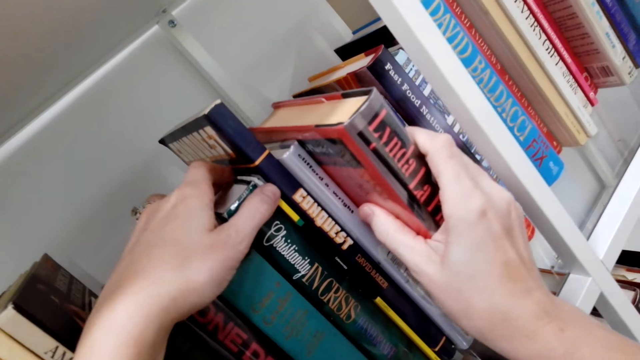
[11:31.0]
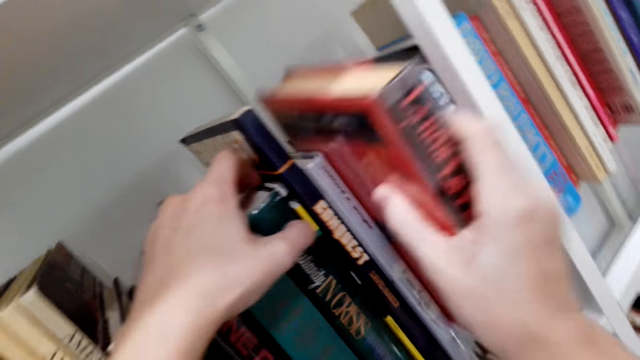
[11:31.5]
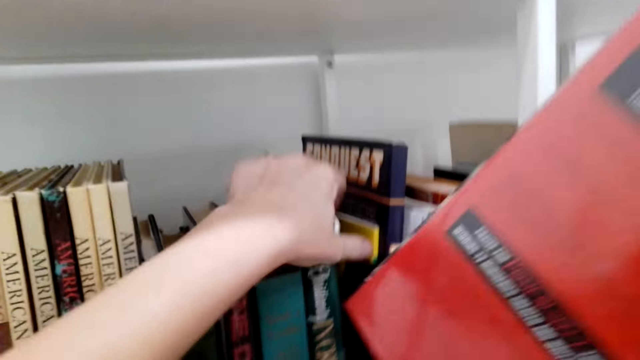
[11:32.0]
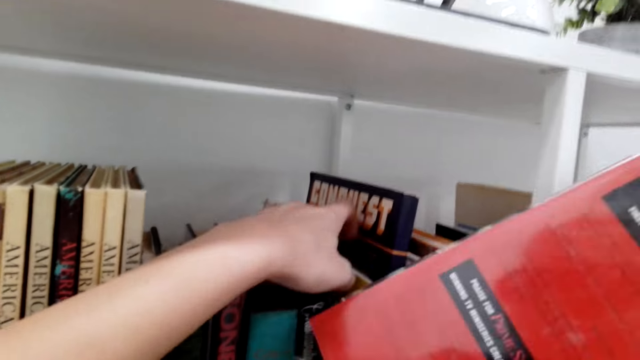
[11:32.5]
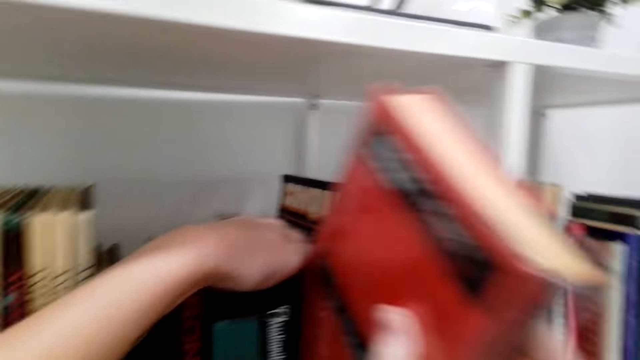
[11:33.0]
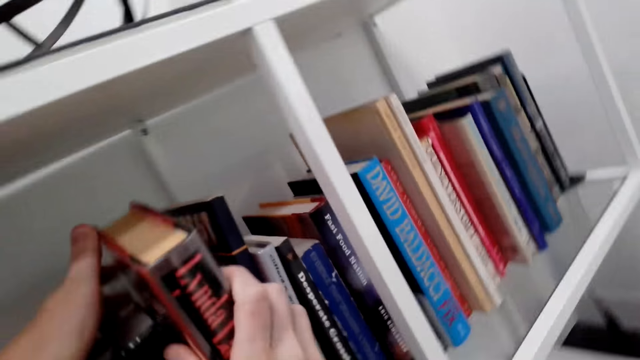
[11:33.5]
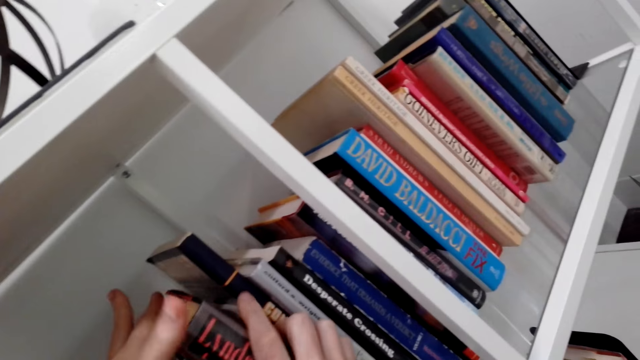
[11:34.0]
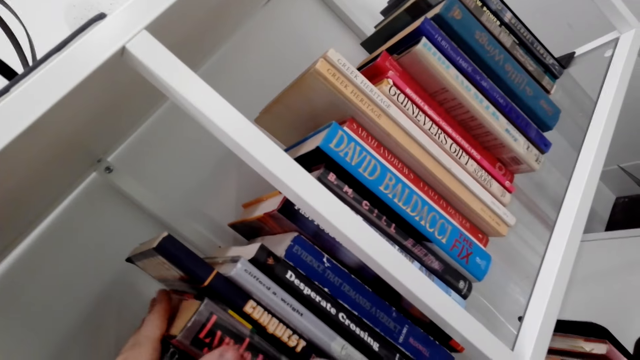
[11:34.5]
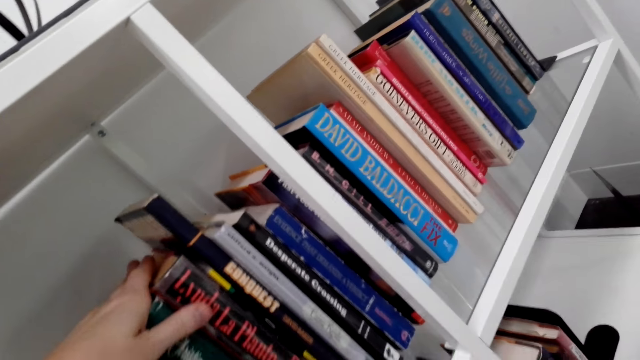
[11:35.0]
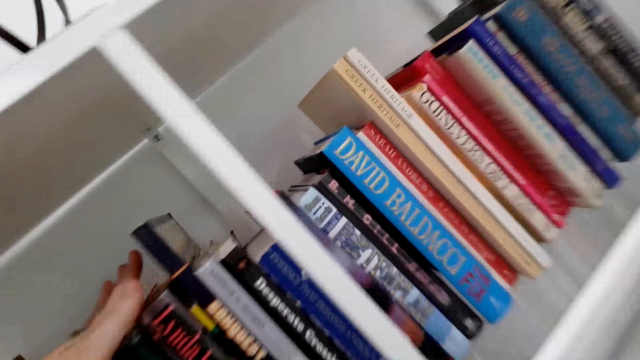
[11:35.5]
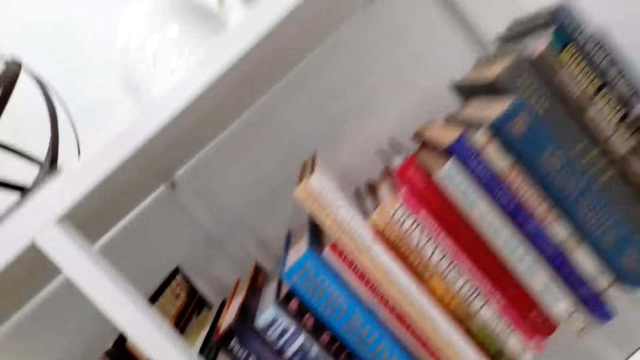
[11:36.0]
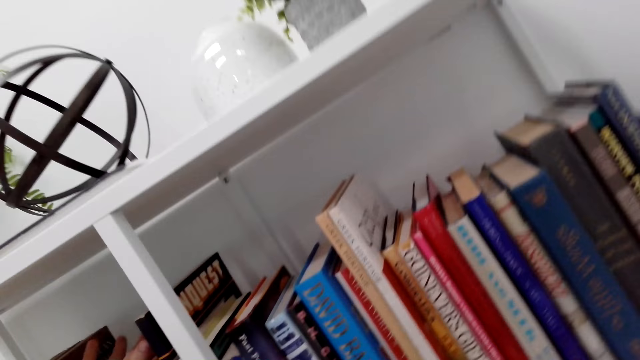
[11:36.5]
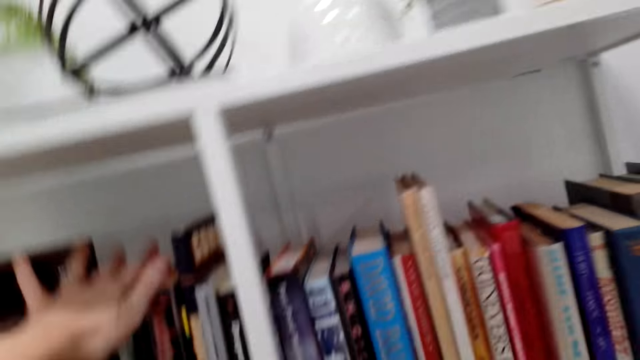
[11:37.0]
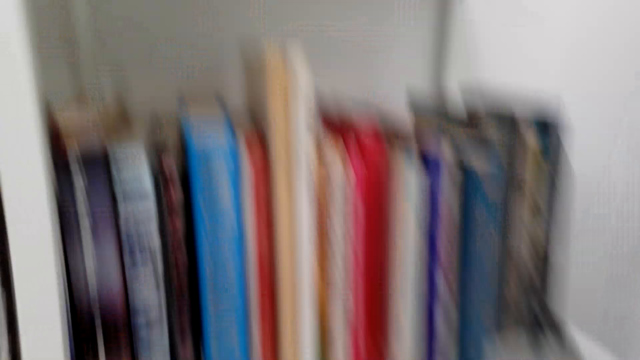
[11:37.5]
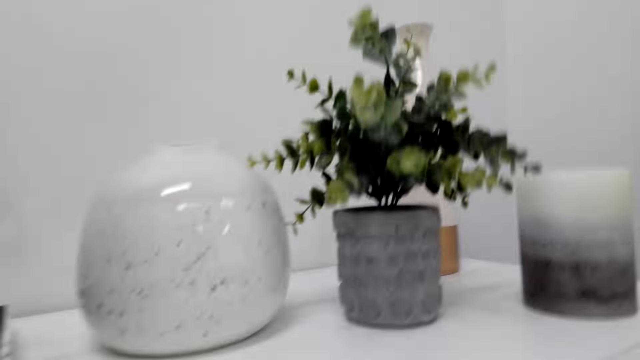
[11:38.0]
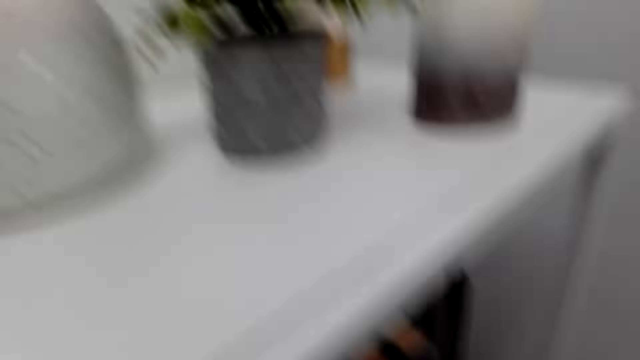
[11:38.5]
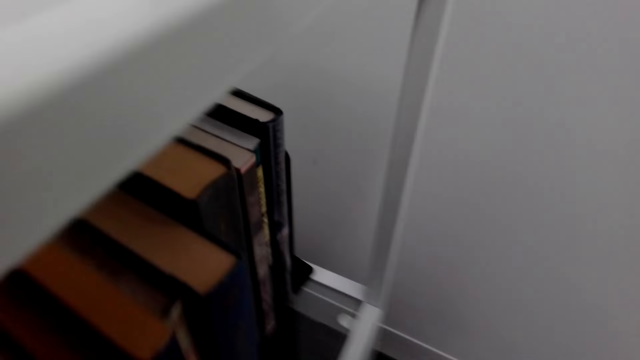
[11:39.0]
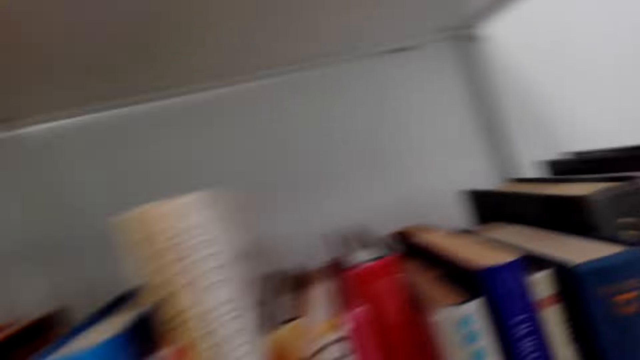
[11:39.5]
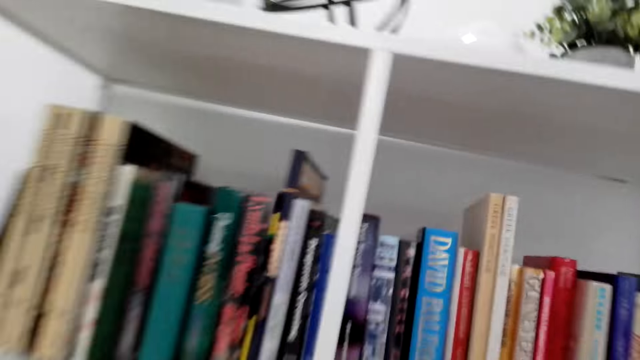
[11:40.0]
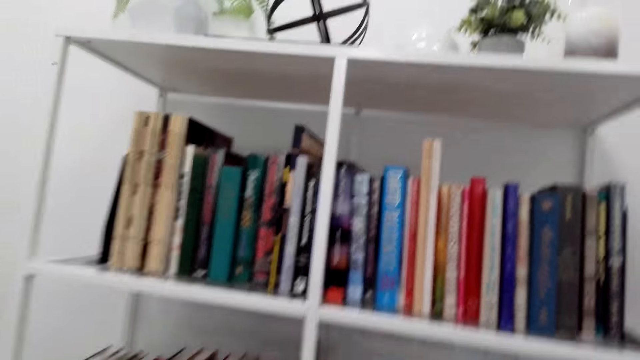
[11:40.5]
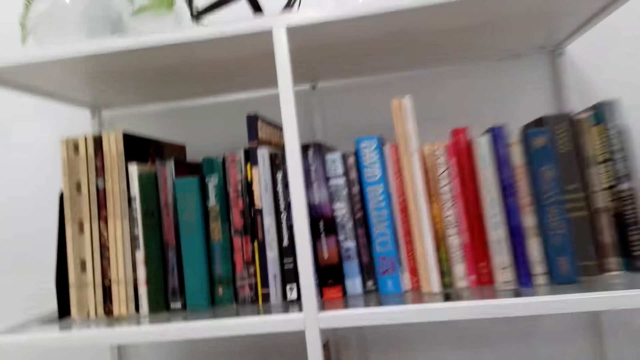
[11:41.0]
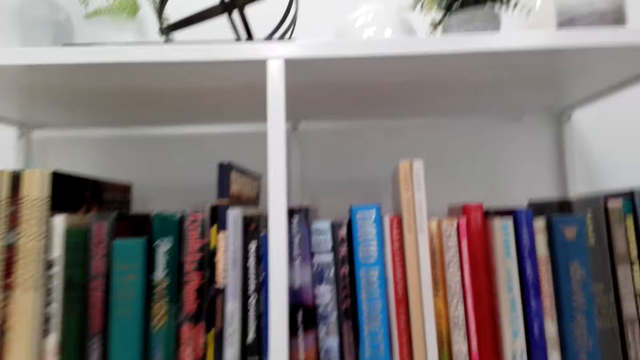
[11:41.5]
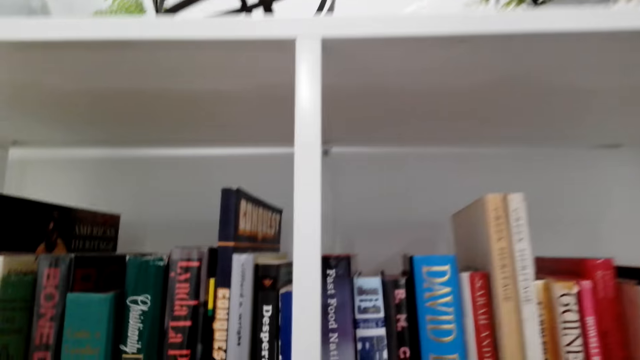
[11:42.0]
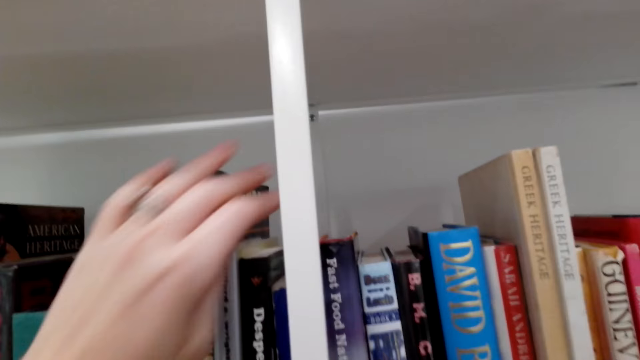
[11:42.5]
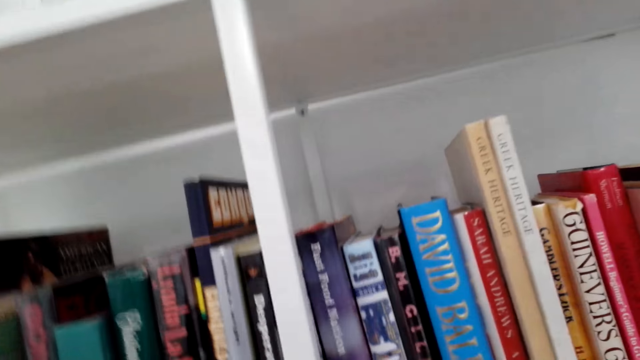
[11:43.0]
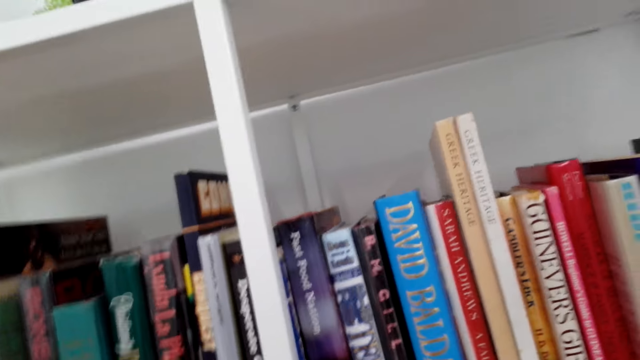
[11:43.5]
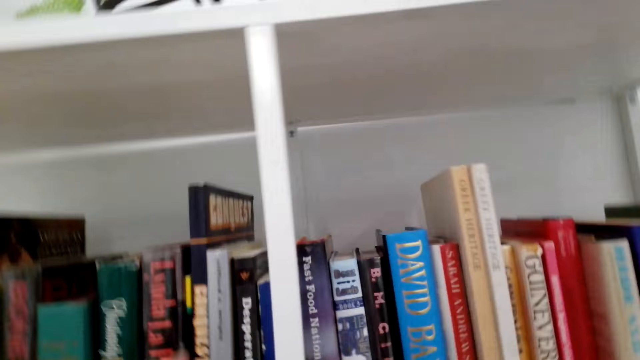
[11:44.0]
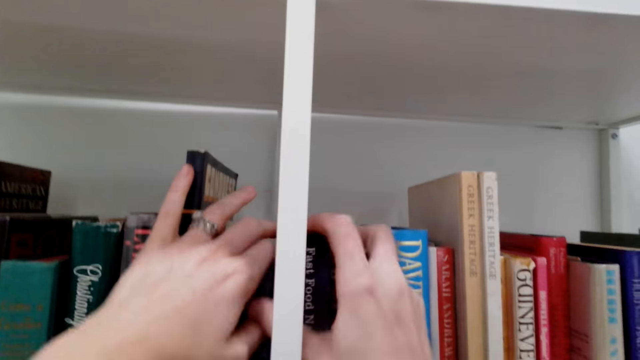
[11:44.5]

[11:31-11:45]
The camera wearer puts the book in the shelf. They look at the books. They look around. They move their hand. They look around.

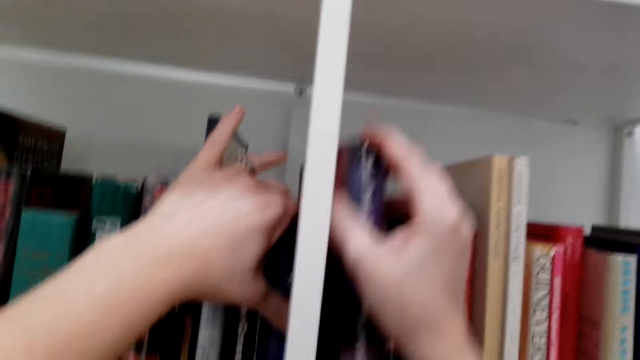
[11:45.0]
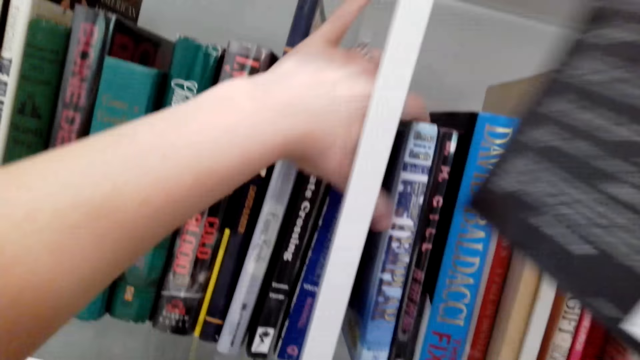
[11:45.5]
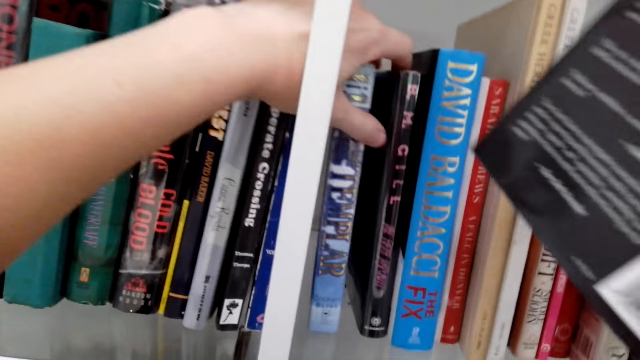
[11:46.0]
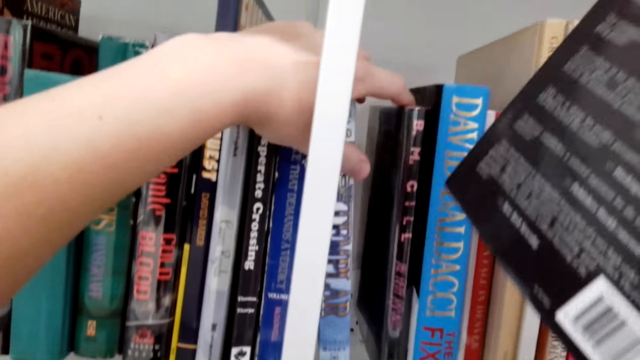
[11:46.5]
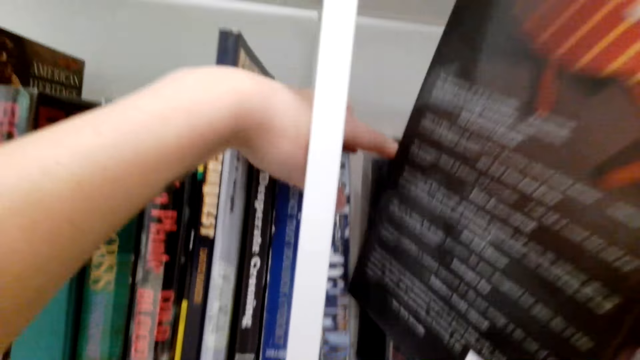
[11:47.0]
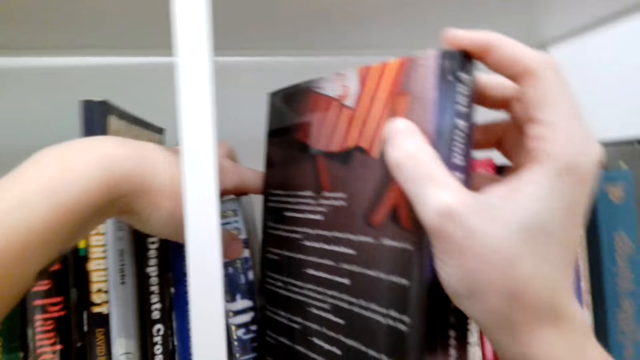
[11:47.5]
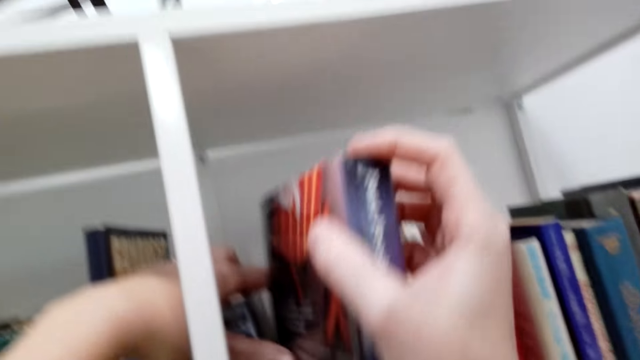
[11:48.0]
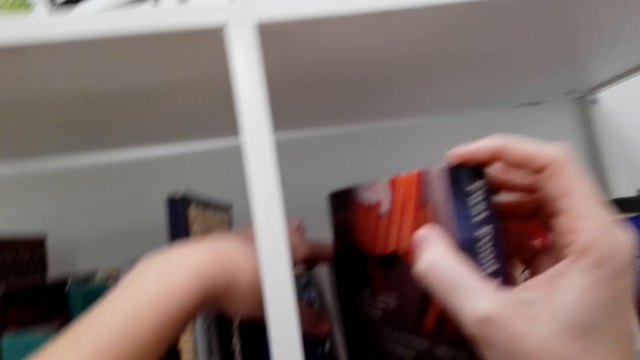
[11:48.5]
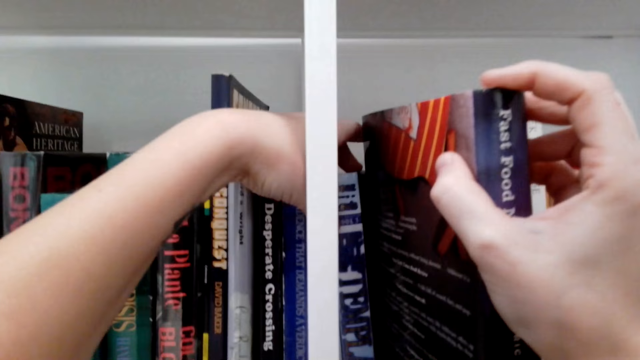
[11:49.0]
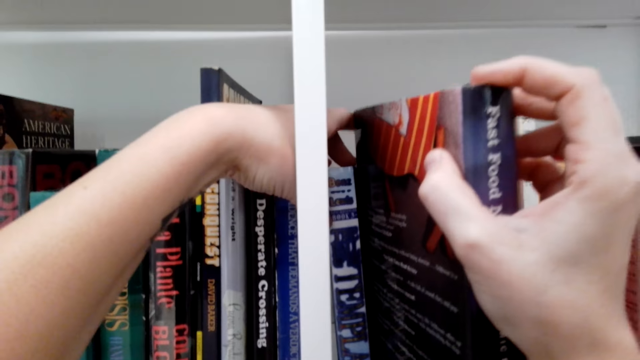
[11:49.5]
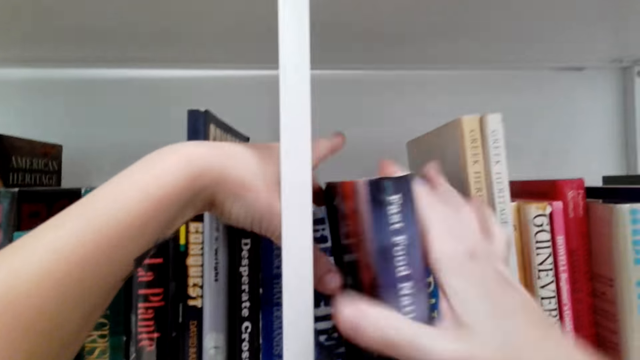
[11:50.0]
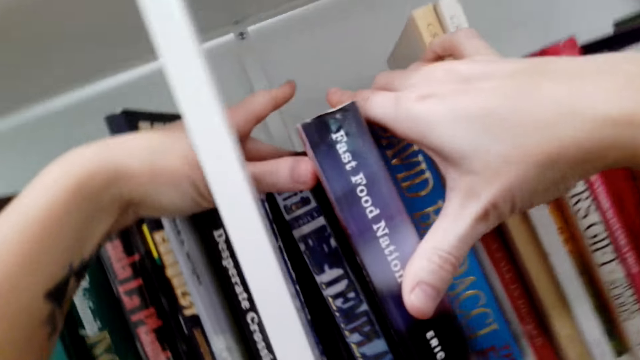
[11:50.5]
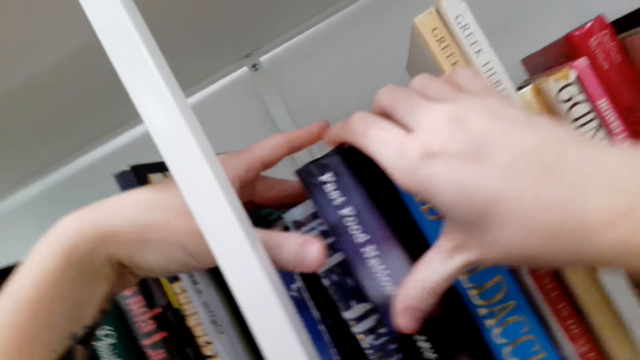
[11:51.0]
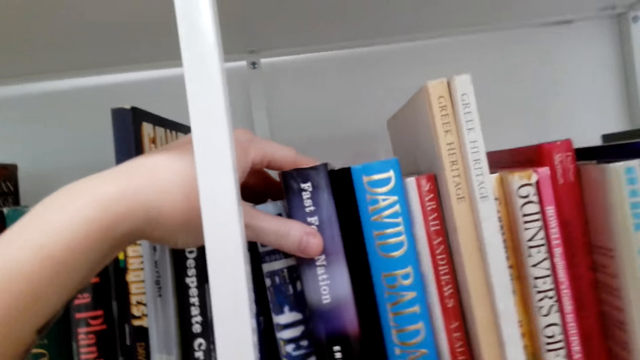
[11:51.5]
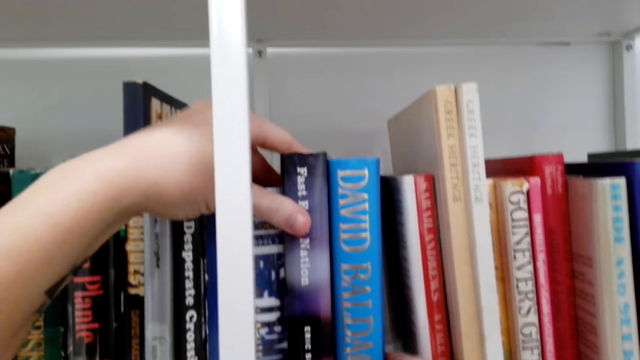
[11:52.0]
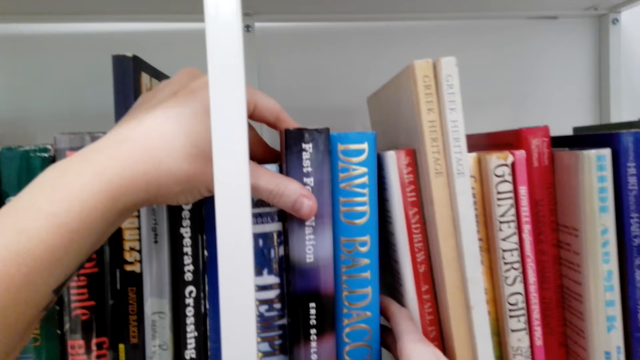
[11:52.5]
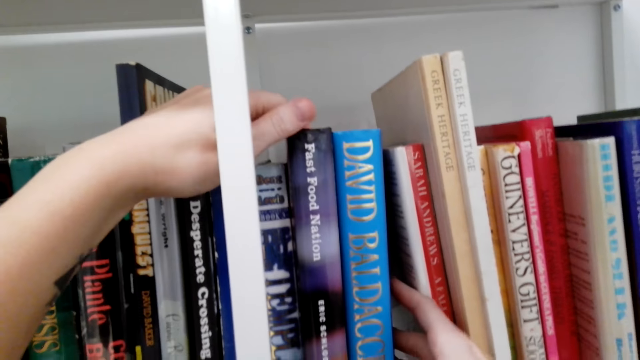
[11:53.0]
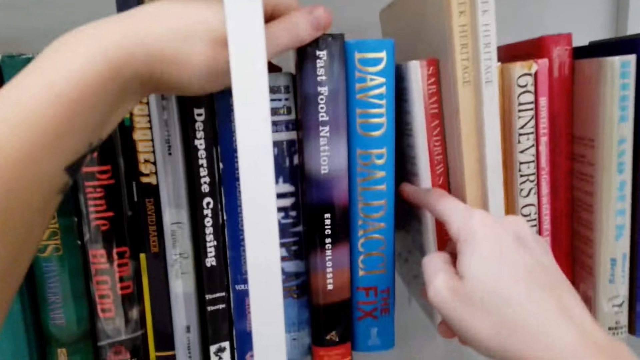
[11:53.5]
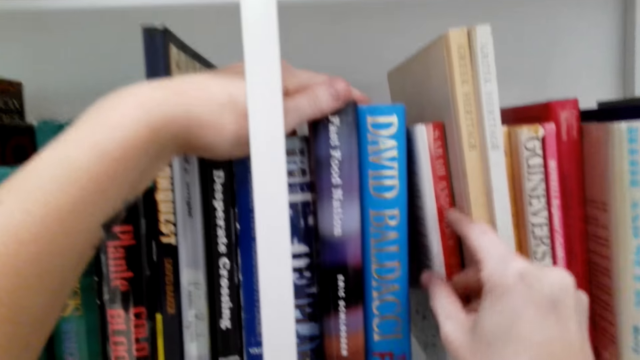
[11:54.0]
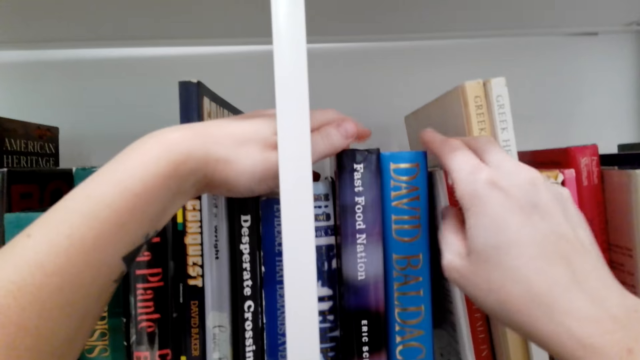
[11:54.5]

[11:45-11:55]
The camera wearer removes a book from the shelf. They separate the books in the shelf. They put the book in the shelf. They put the book in the shelf. They arrange the books in the shelf.
